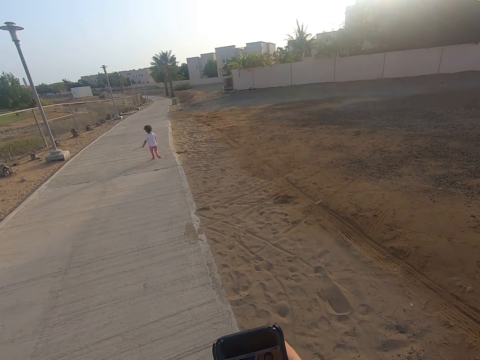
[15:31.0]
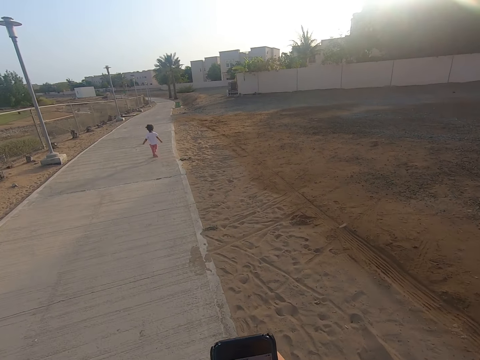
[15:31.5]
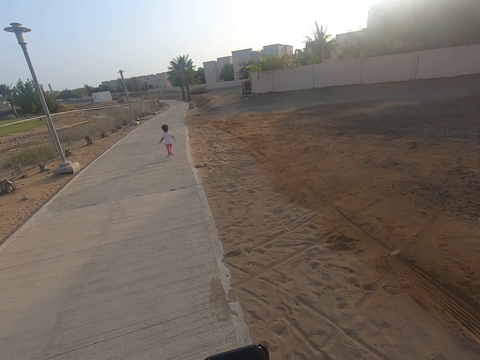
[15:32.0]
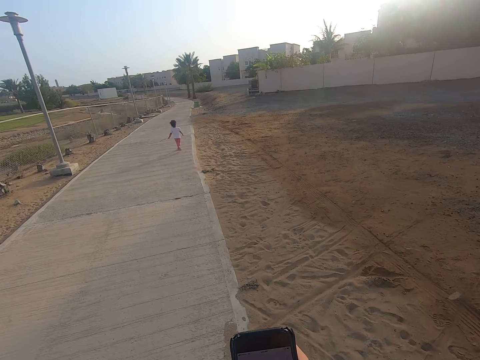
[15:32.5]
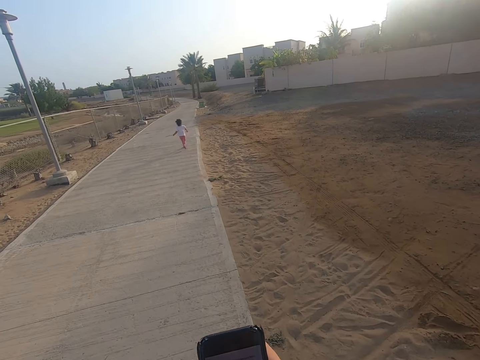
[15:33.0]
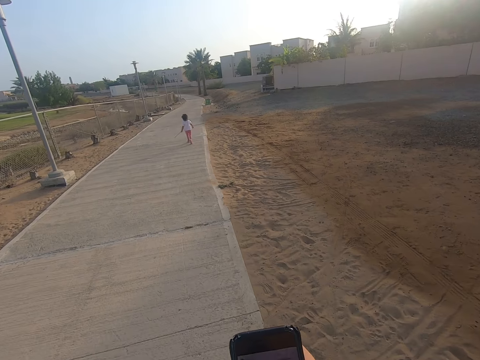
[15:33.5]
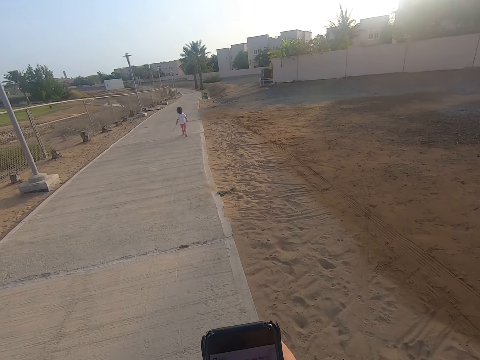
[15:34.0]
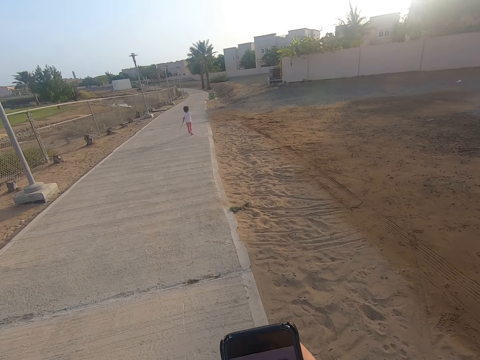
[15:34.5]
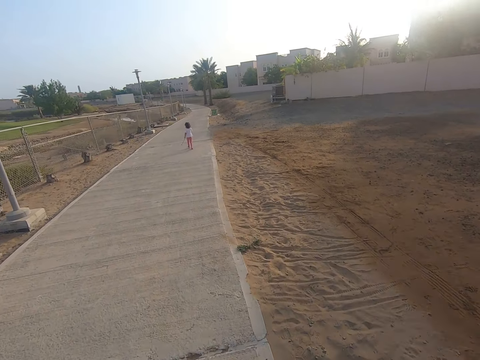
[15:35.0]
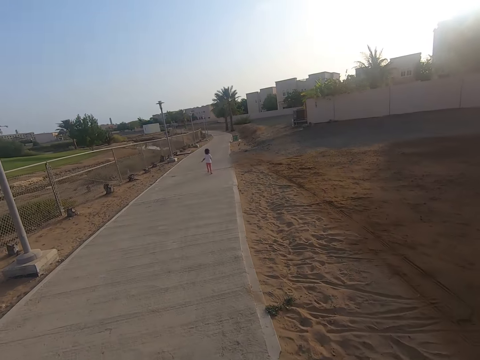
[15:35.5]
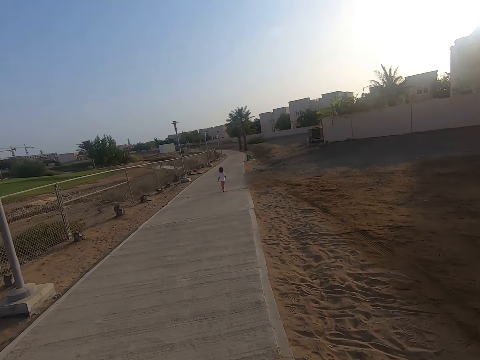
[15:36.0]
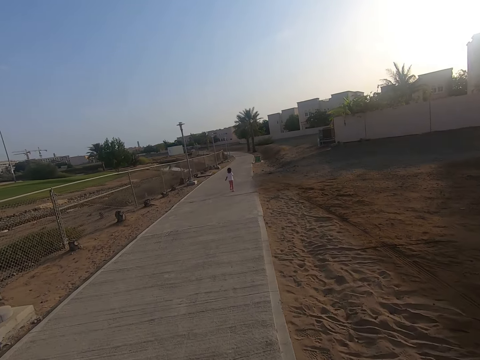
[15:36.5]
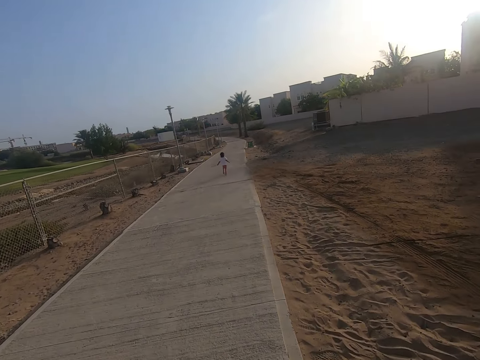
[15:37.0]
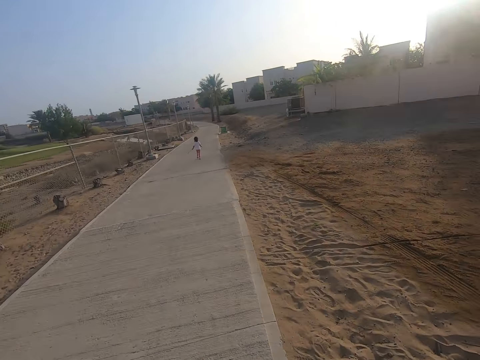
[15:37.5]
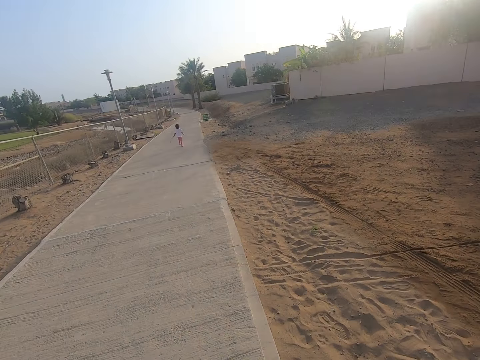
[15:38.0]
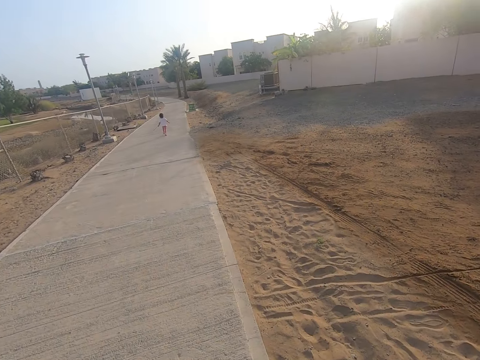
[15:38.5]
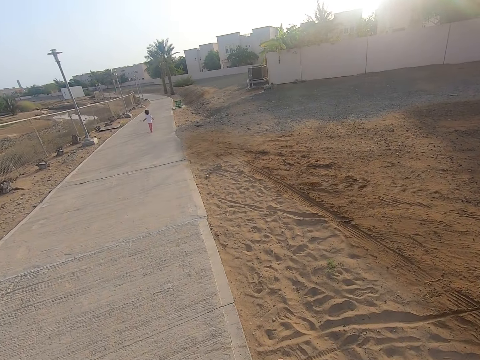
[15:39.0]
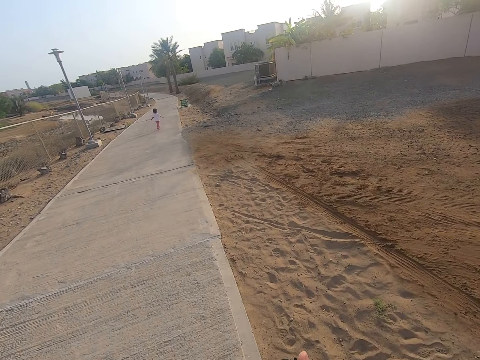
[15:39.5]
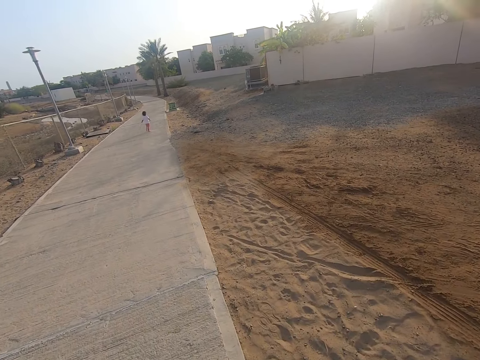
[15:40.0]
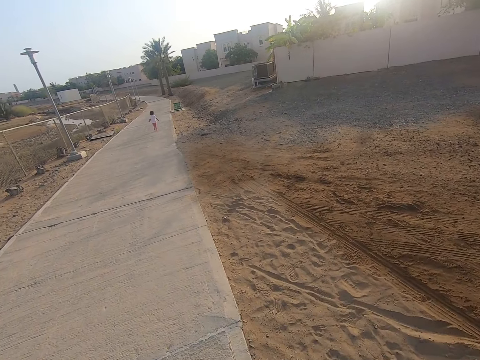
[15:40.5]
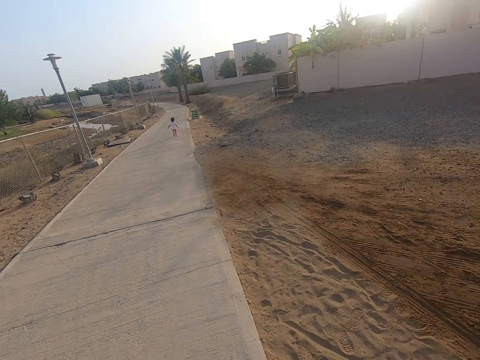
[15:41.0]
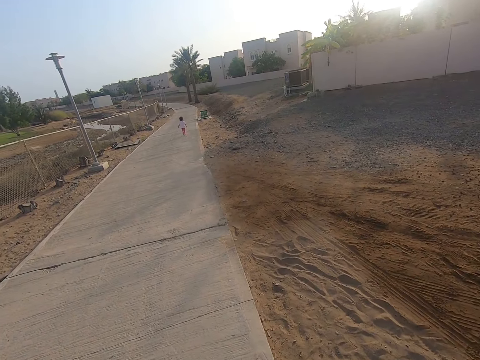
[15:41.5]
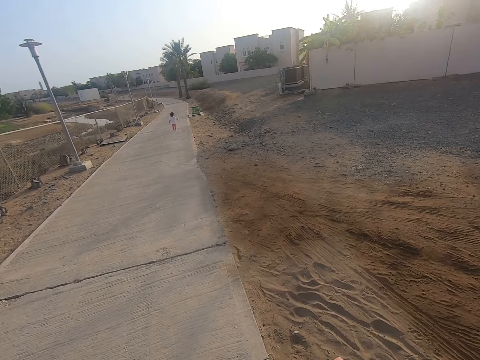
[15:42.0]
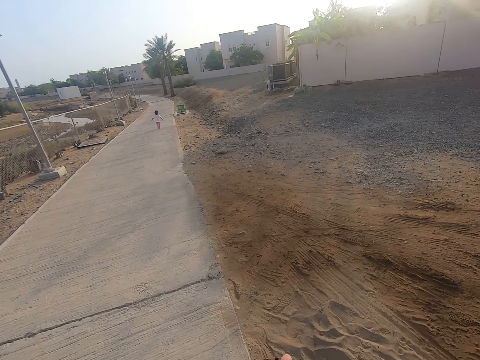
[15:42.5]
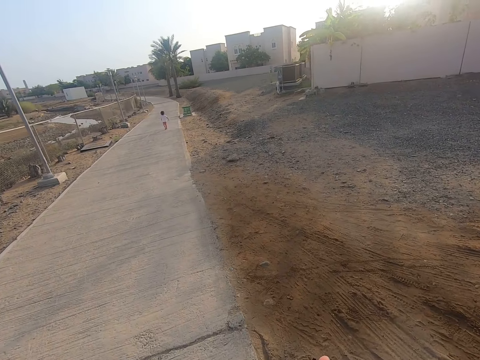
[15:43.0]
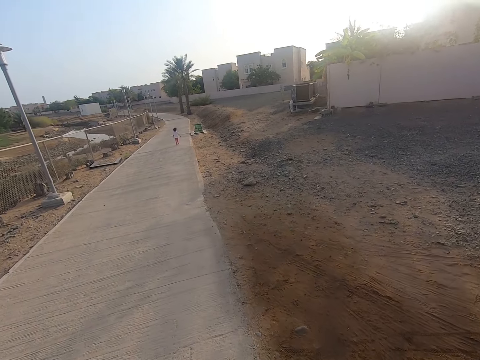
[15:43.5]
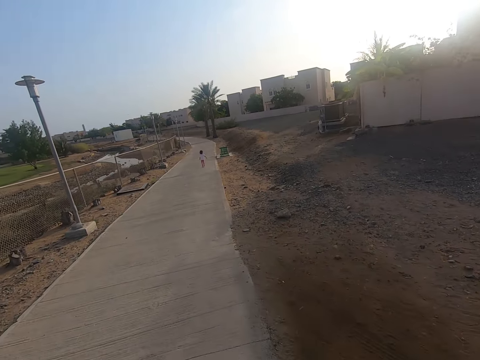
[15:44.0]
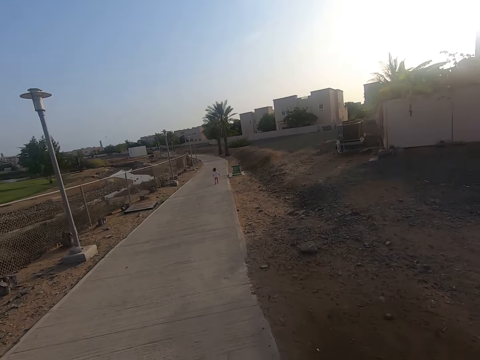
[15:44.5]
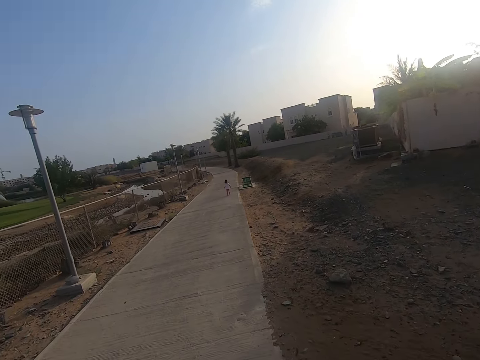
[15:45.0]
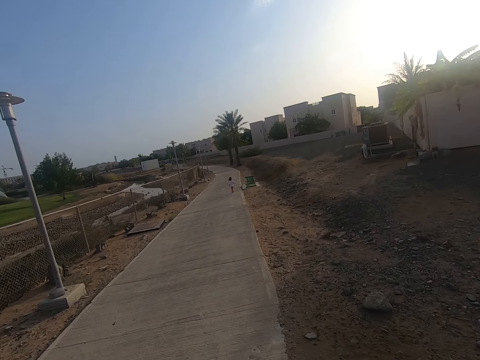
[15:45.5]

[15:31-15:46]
A child runs in the sidewalk. The camera wearer walks in the sidewalk.

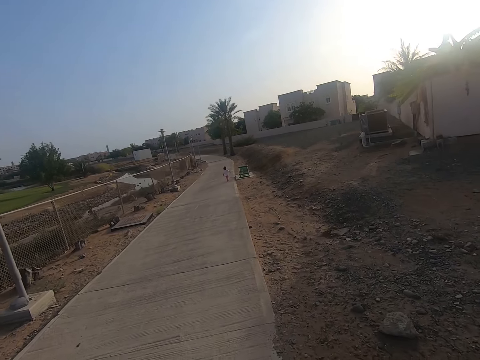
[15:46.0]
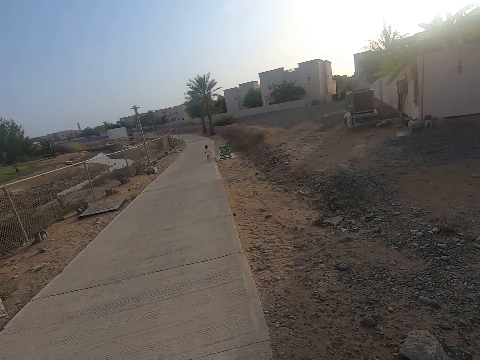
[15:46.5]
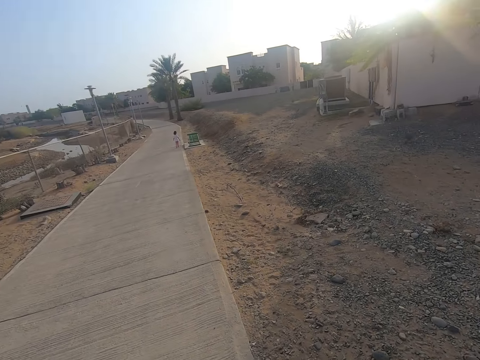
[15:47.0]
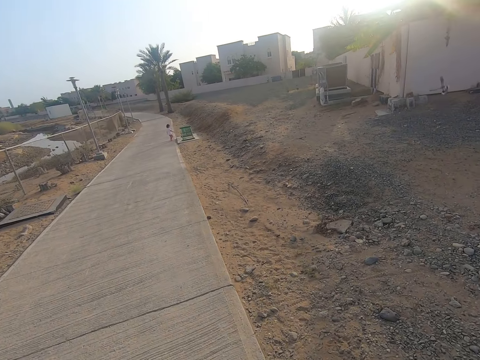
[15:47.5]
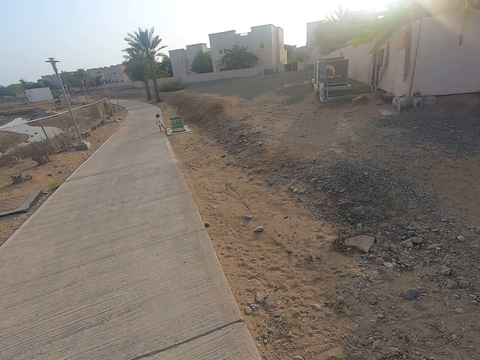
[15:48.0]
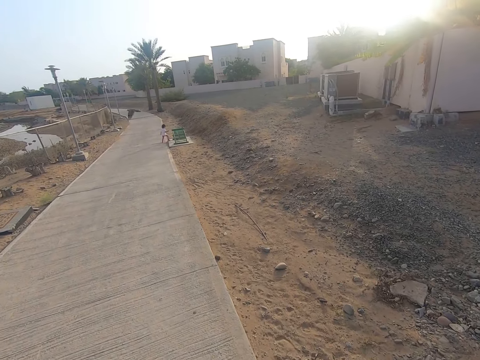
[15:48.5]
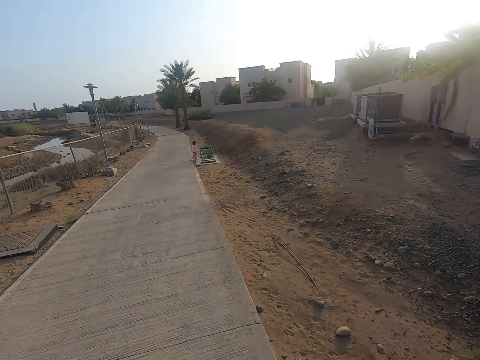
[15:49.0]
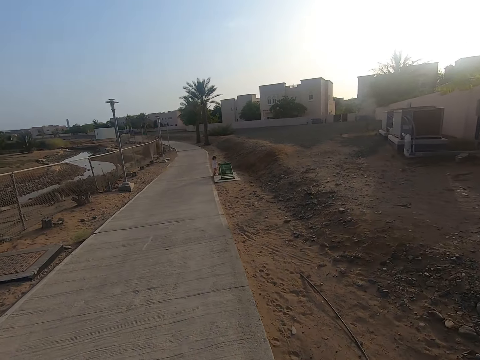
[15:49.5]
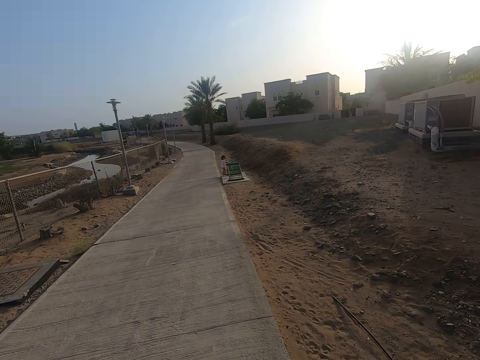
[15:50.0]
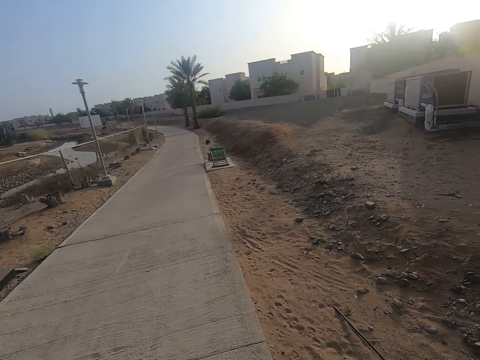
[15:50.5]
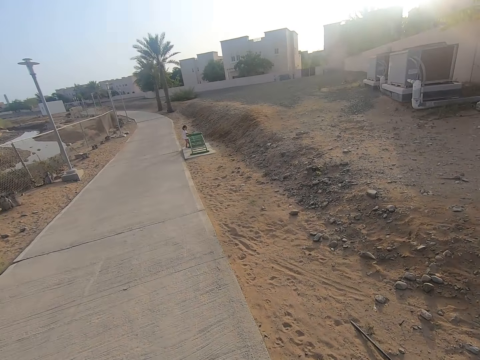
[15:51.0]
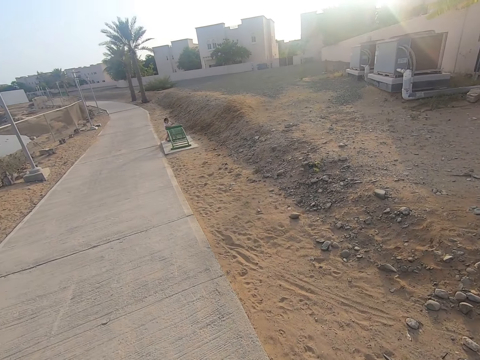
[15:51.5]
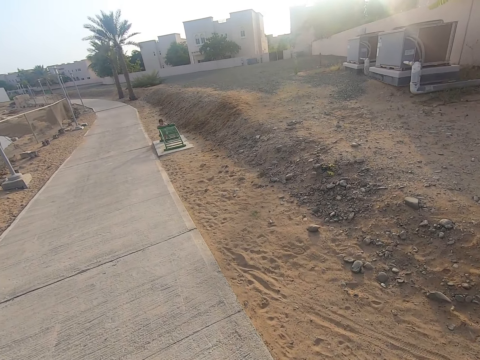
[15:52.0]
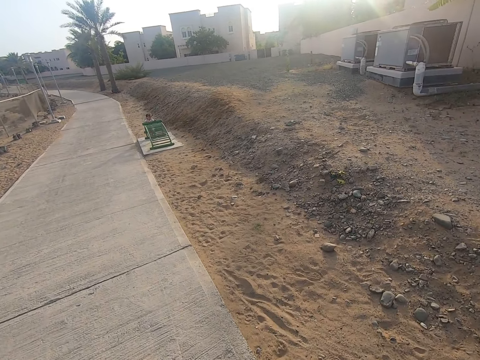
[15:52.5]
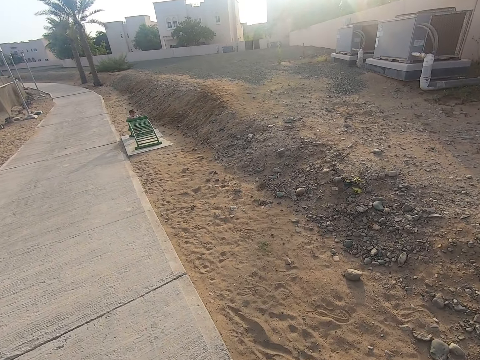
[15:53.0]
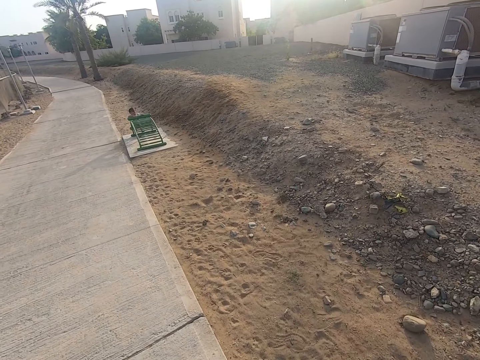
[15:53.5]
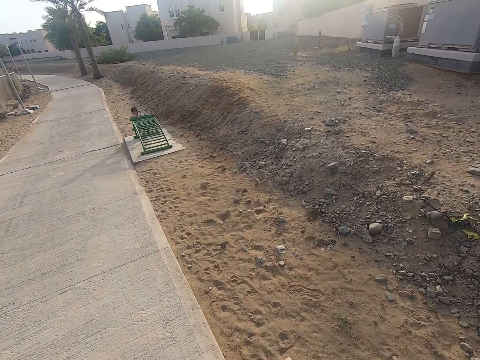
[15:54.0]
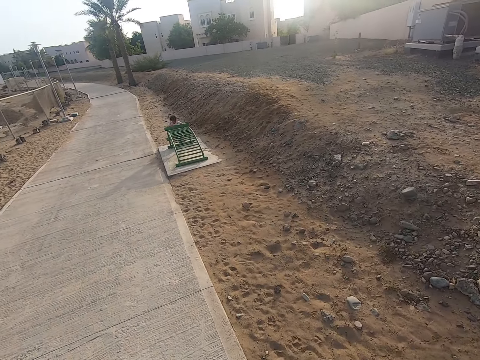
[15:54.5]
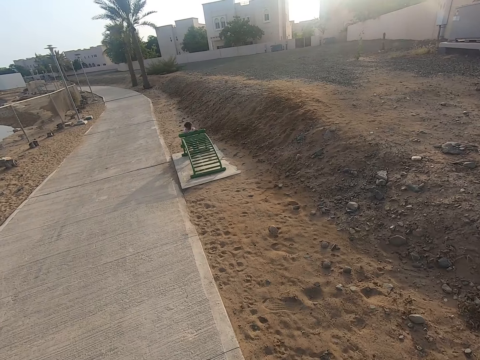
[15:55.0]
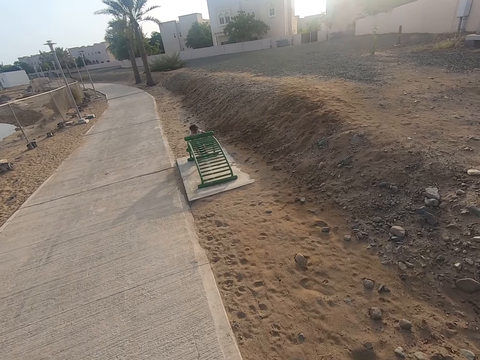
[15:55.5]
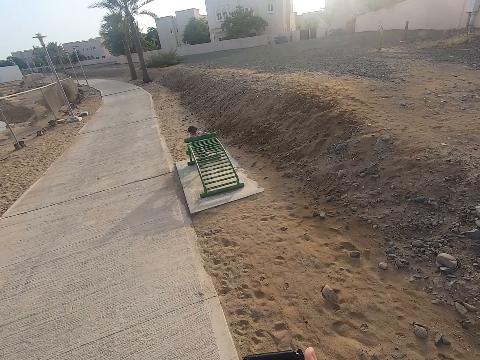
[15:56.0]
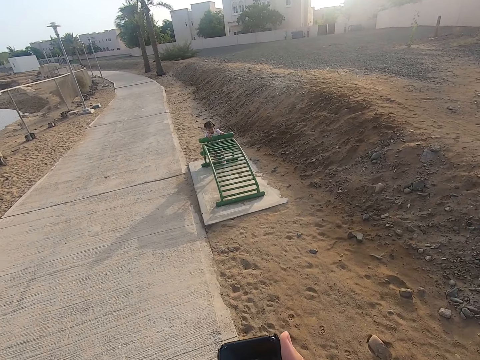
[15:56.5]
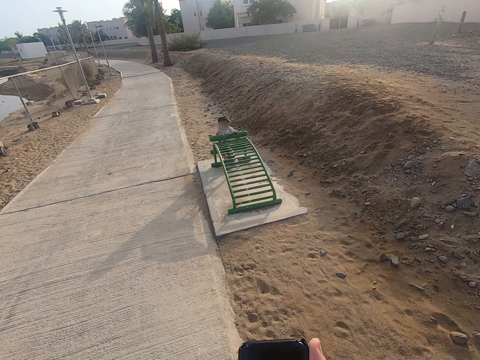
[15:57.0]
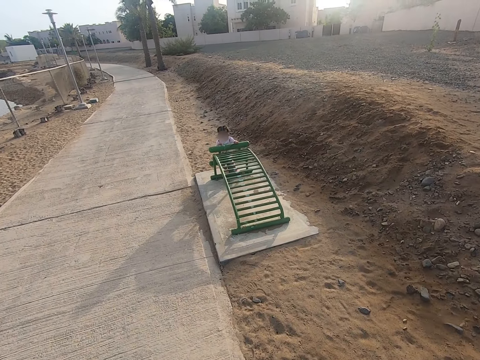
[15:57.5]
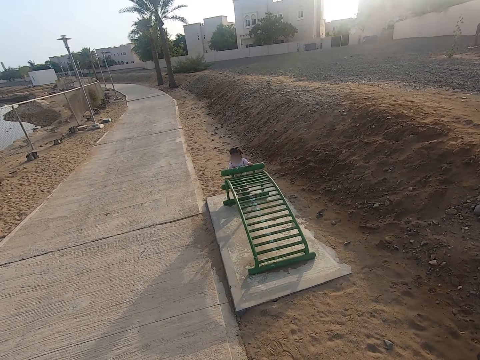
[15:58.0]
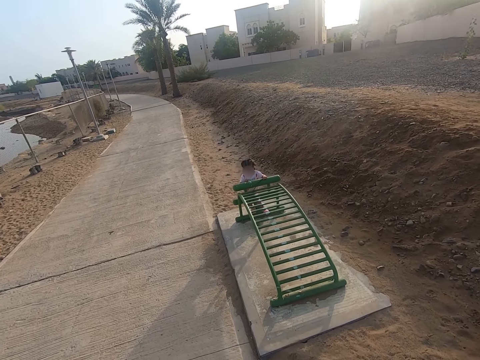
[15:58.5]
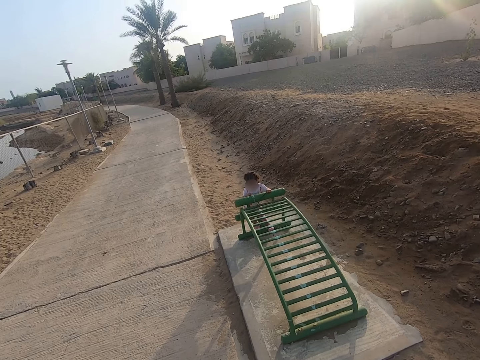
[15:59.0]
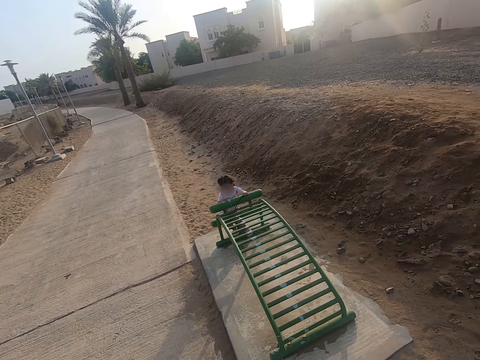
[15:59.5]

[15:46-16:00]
A girl stops beside the lounger. The girl holds the lounger.
